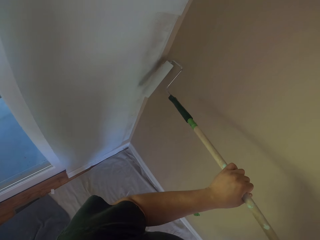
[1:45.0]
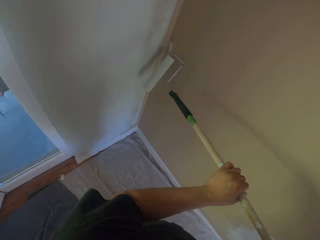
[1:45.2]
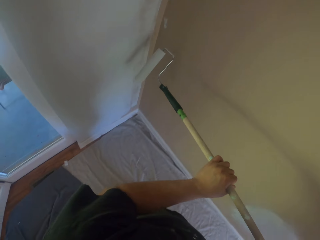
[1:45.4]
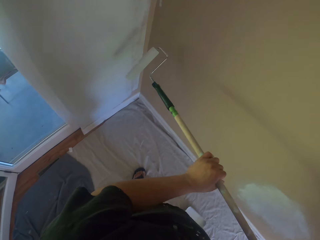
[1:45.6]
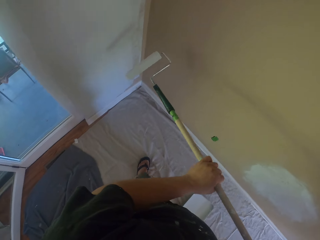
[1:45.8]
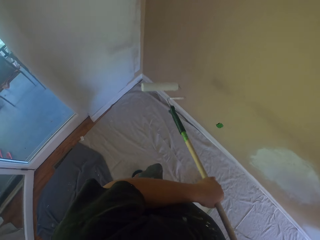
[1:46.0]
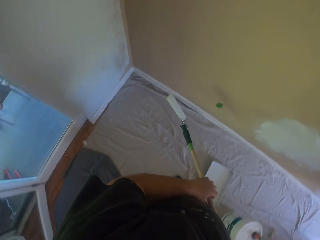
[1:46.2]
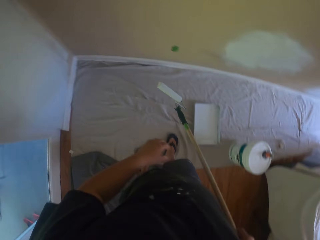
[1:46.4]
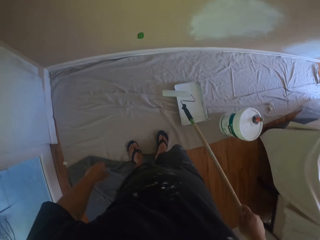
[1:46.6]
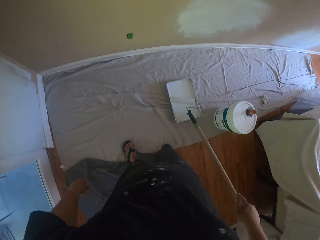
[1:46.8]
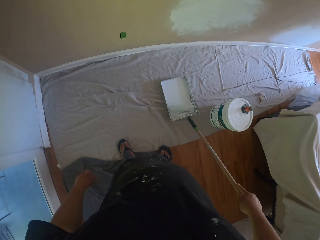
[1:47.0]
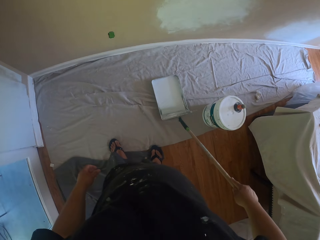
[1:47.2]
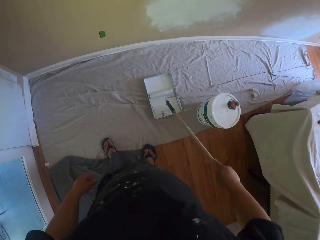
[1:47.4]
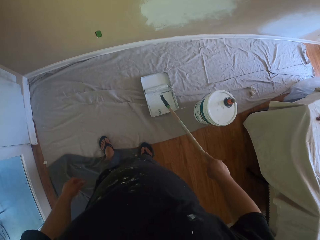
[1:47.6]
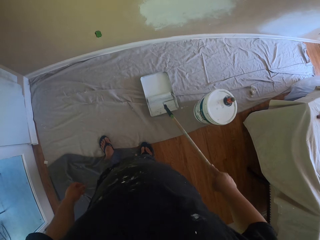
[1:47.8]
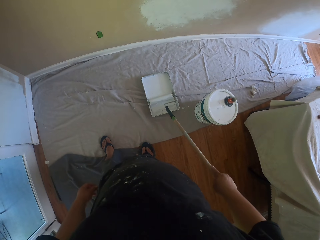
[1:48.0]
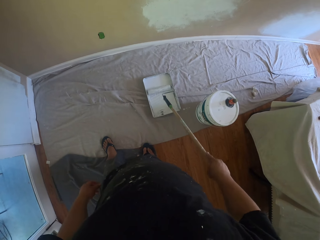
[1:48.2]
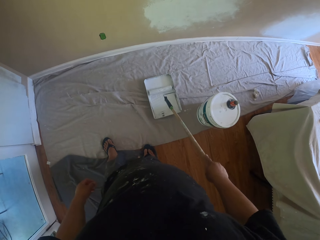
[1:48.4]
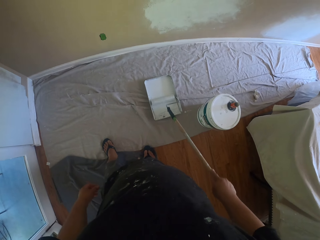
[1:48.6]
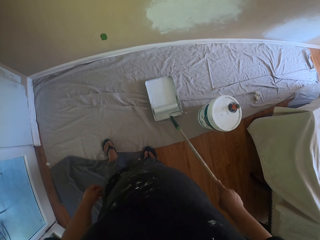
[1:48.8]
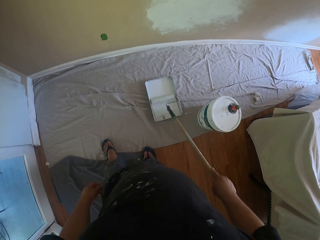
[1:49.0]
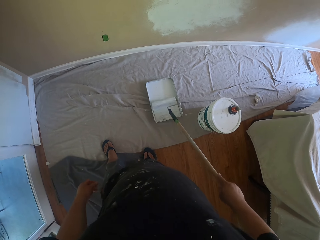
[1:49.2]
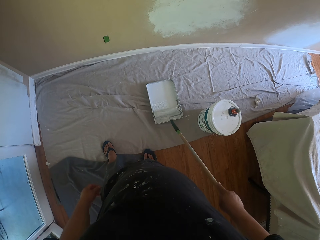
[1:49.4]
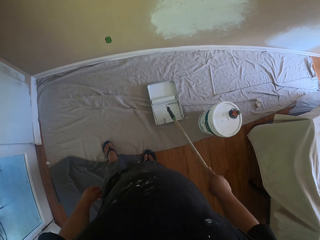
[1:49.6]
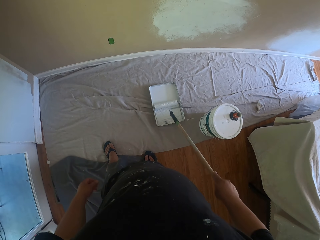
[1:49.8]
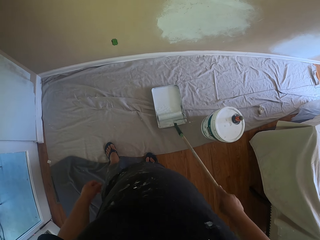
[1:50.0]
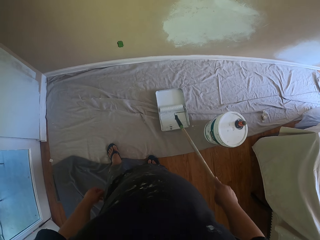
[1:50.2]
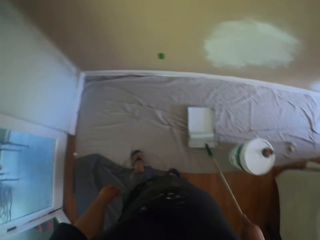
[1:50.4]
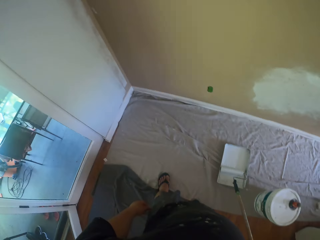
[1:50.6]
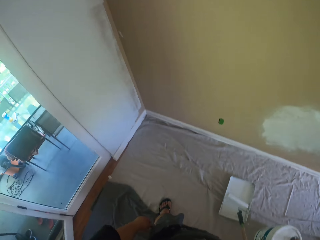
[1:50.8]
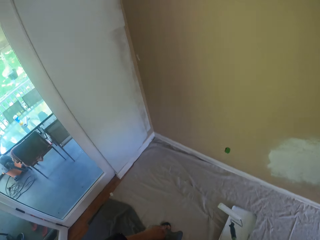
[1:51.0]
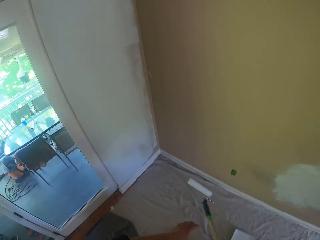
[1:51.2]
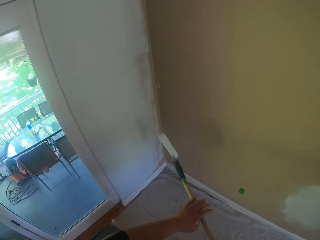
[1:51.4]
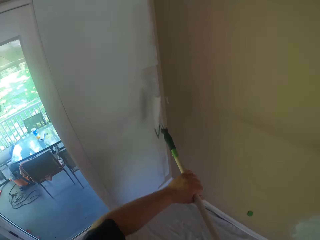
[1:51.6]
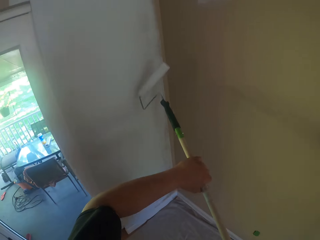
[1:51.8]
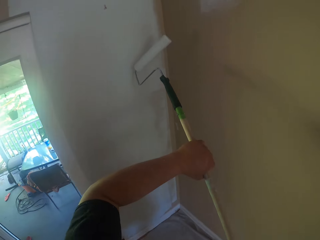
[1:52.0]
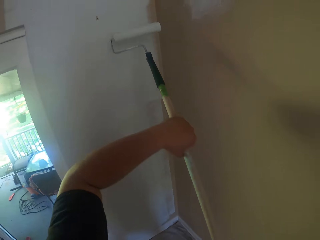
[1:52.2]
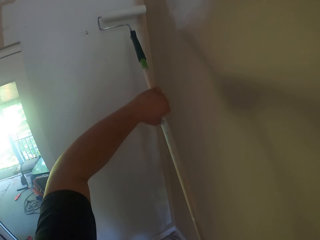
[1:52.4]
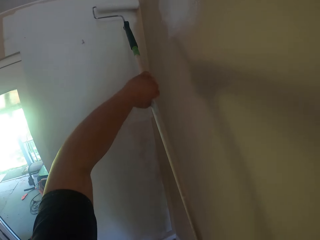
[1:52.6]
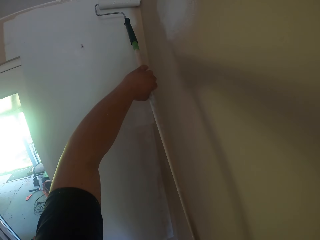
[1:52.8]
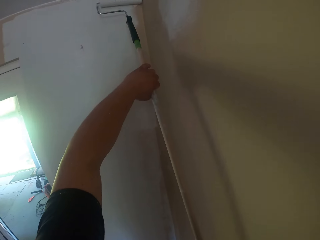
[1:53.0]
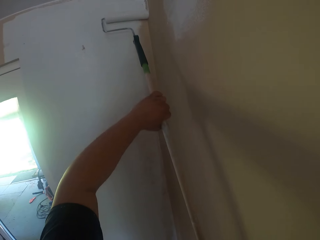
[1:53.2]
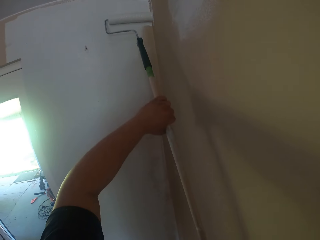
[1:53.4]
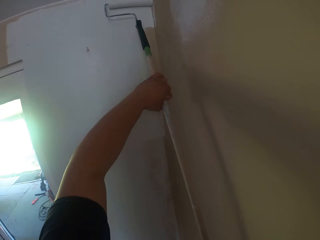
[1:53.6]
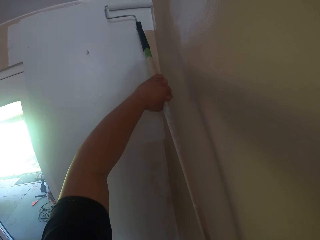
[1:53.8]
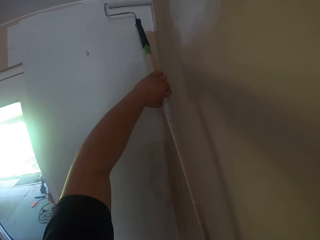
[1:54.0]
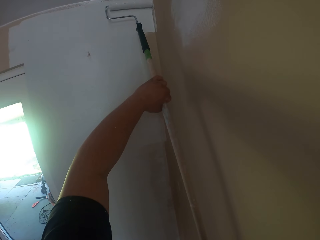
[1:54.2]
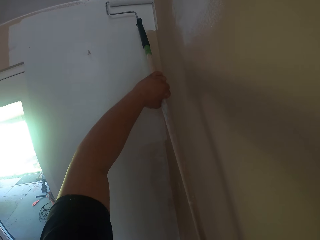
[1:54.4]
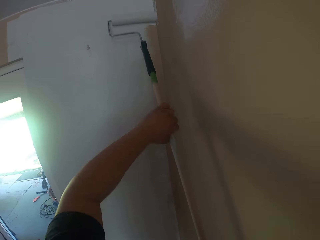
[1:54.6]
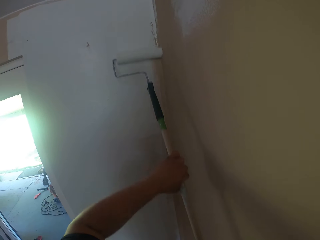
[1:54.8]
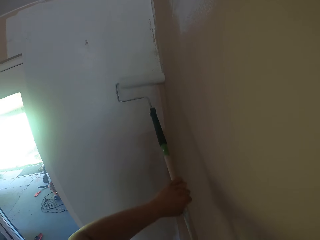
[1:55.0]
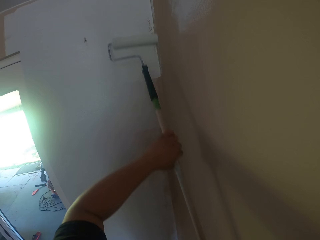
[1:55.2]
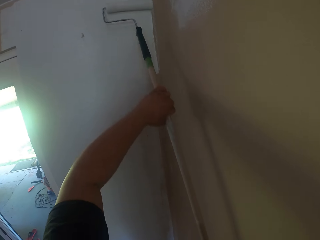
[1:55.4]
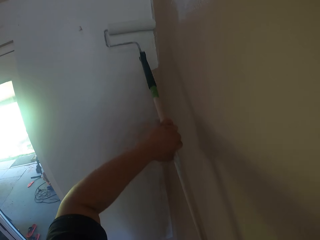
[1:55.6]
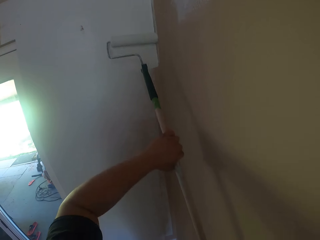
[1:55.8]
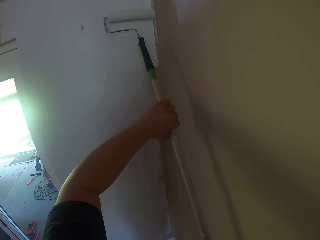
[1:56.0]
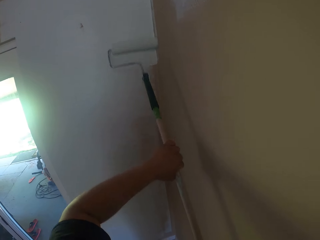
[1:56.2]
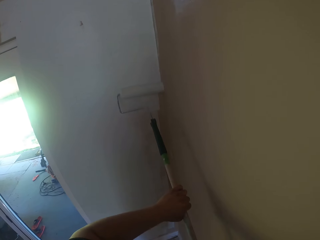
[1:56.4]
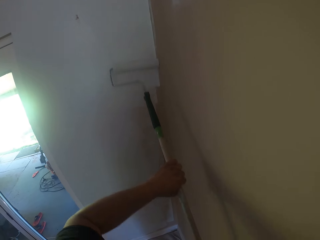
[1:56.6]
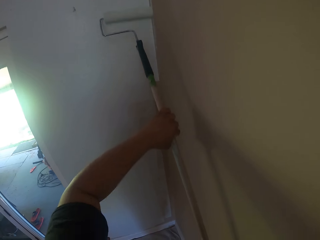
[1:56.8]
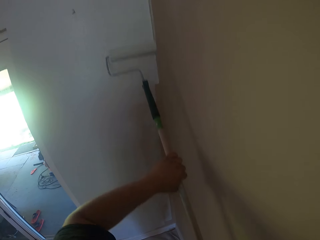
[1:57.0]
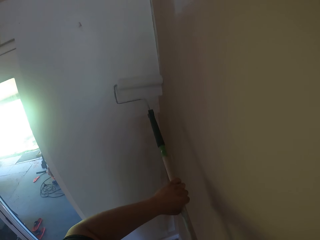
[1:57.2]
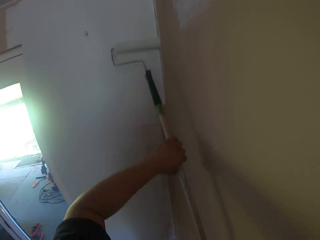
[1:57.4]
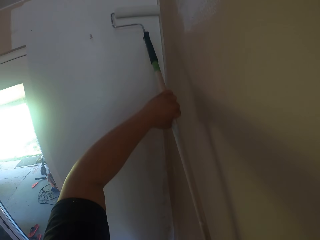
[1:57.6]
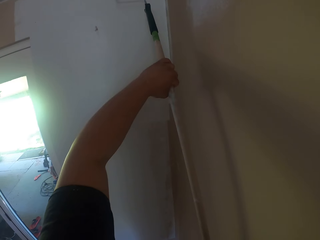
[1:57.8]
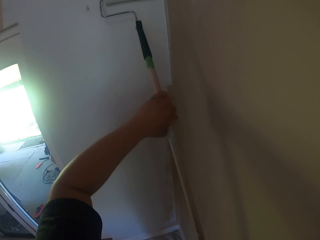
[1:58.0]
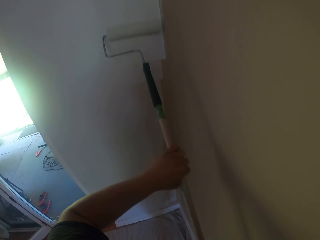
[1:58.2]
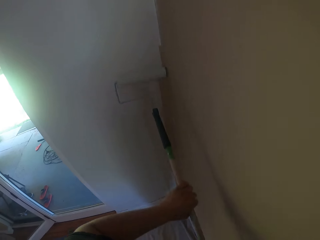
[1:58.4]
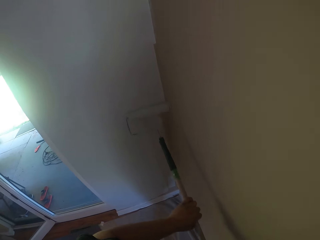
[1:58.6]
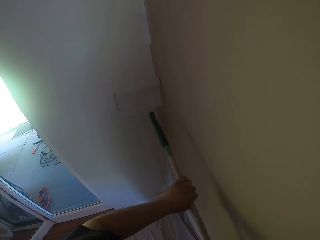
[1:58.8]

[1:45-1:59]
The camera wearer puts the long paint roller into the paint tray with his right hand. He rolls the long paint roller in the paint tray. He paints the wall with the long paint roller.

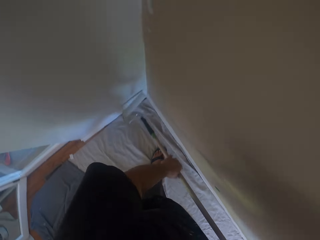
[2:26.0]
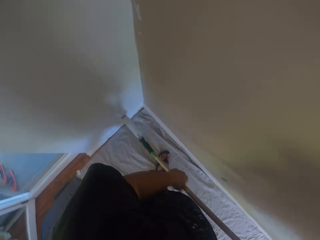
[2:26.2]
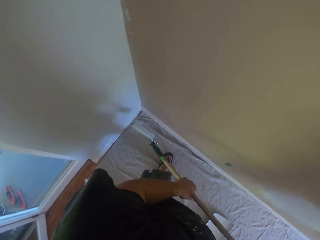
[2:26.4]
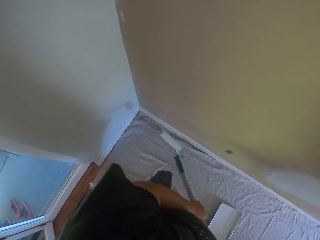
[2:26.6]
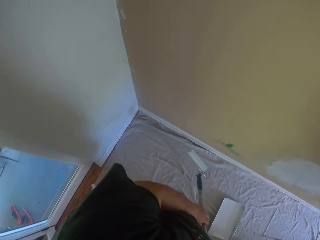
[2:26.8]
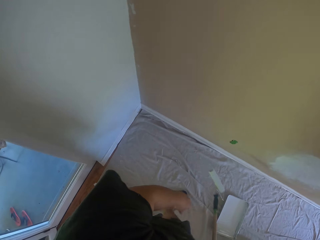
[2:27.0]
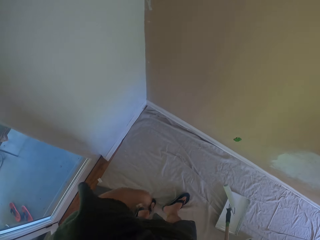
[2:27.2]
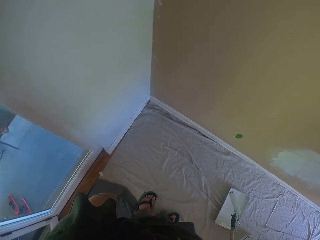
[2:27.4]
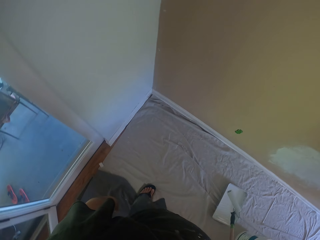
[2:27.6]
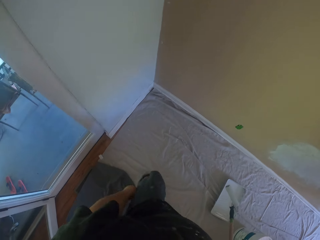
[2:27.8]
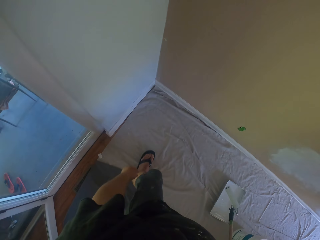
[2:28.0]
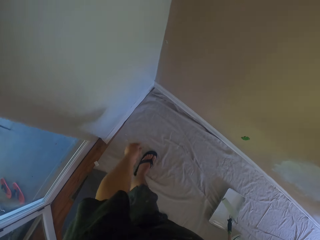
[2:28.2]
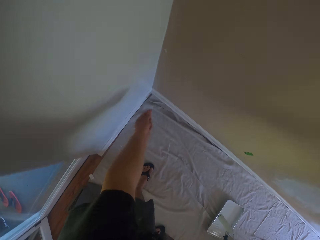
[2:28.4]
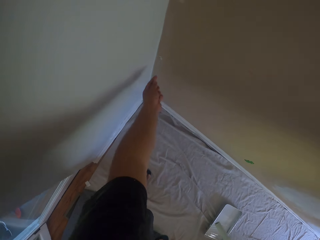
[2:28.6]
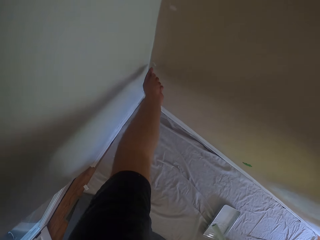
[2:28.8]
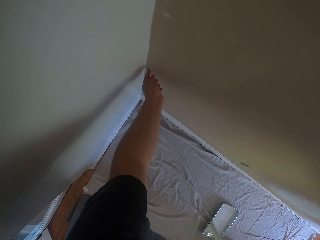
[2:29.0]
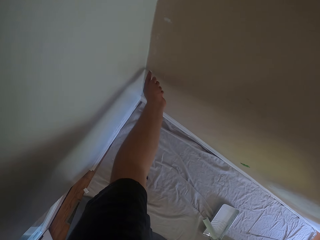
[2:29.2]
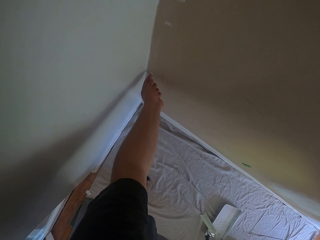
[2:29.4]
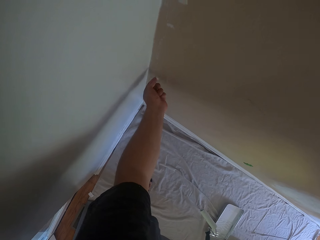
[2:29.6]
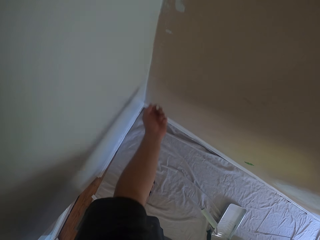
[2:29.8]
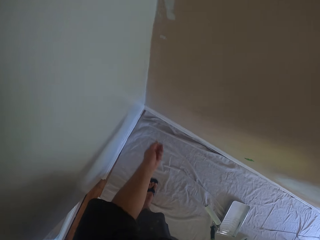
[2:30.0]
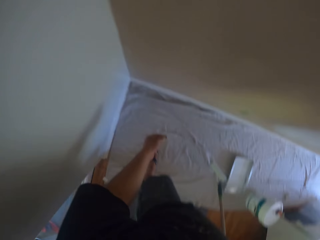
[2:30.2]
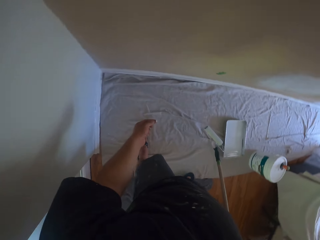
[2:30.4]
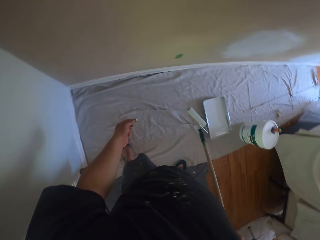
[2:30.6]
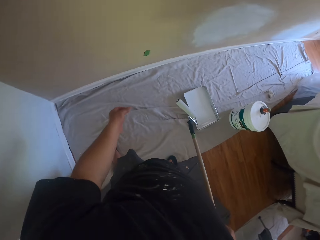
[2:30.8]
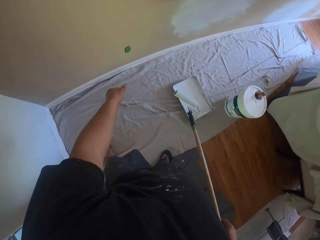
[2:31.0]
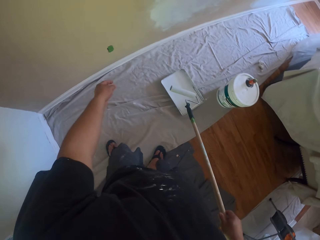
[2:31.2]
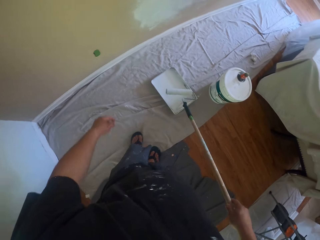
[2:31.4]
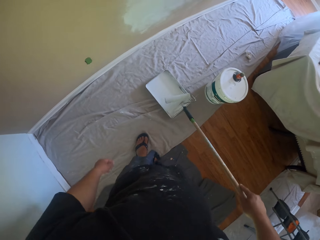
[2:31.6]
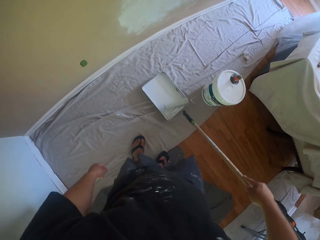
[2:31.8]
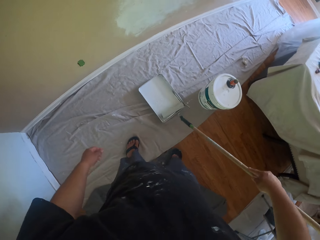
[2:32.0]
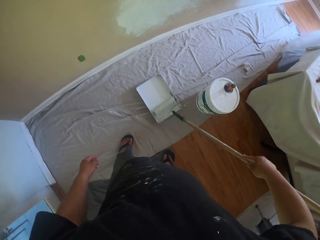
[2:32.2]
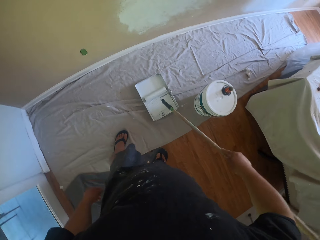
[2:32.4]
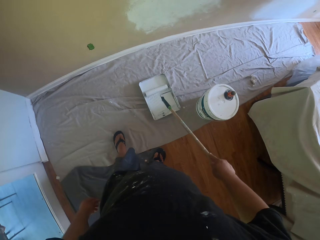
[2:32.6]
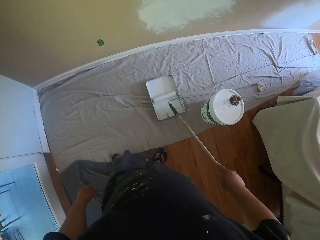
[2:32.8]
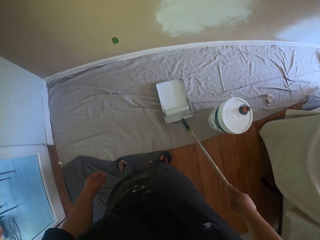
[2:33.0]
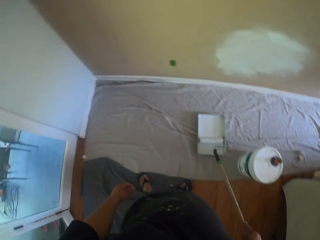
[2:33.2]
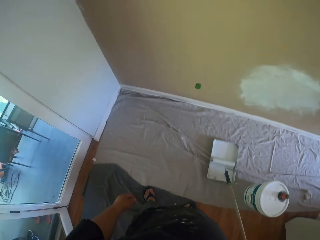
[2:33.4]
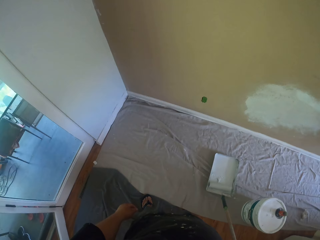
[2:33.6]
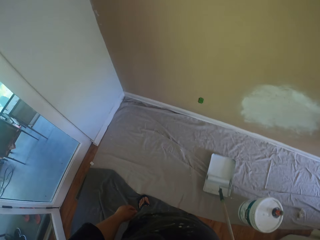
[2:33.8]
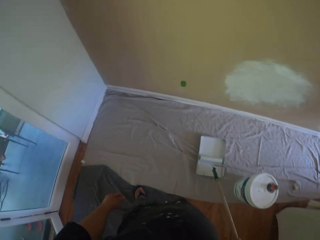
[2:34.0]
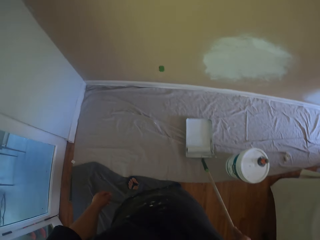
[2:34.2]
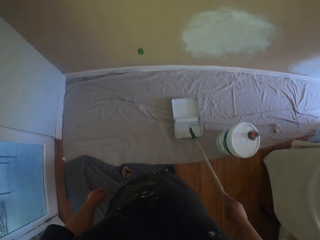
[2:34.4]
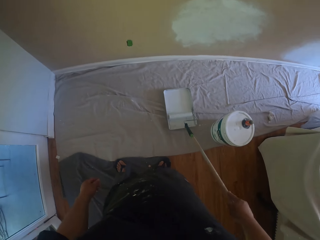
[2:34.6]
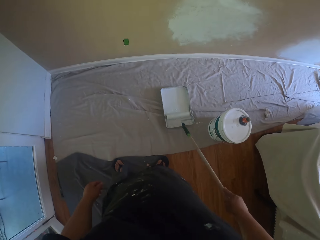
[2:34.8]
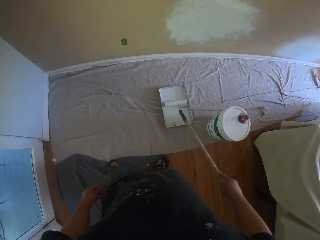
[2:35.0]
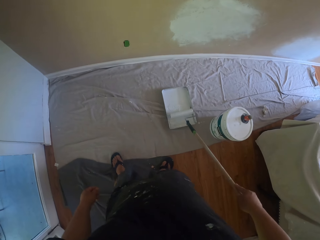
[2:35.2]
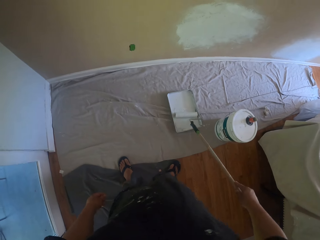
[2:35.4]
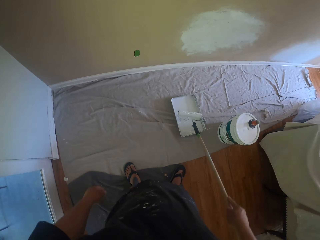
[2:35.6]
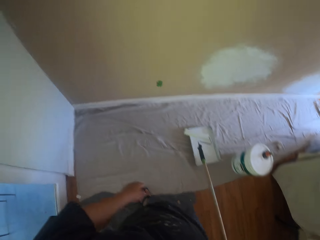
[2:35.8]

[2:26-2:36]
The camera wearer puts the long paint roller over the paint tray with his right hand. He steps forward a bit. He cleans a paint lump on the wall facing him with his left hand. He throws the paint lump on the cloth on the floor. He rolls the long paint roller in the paint tray.
